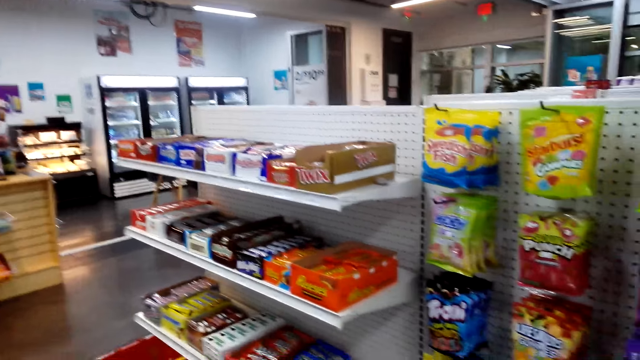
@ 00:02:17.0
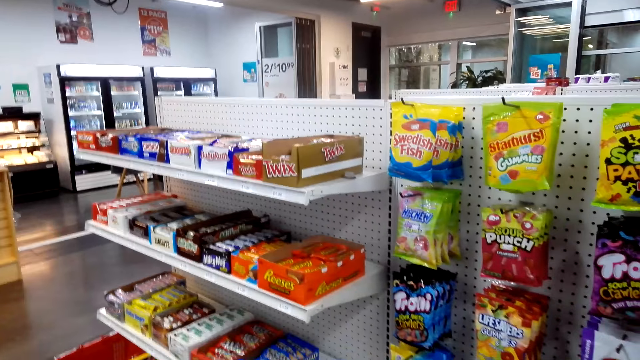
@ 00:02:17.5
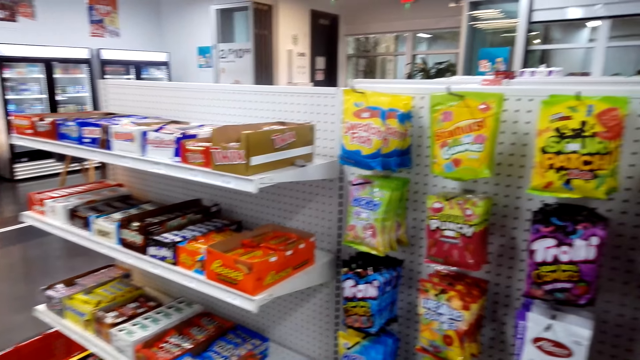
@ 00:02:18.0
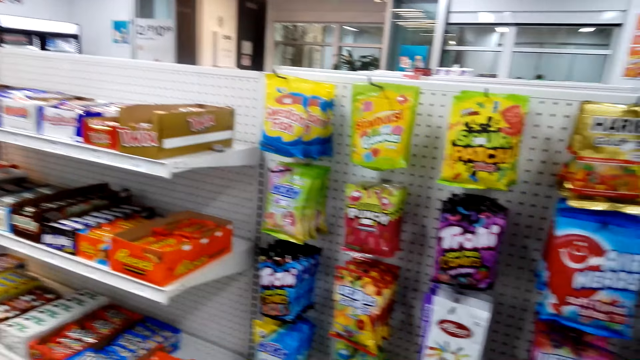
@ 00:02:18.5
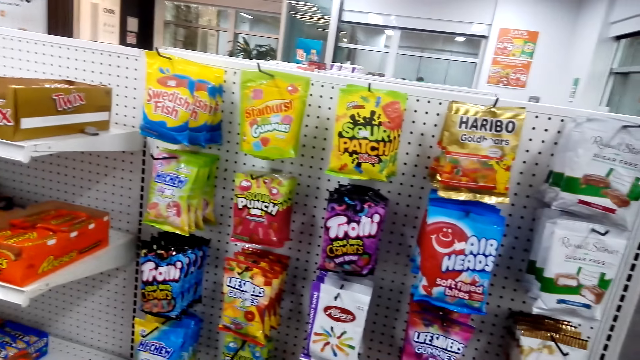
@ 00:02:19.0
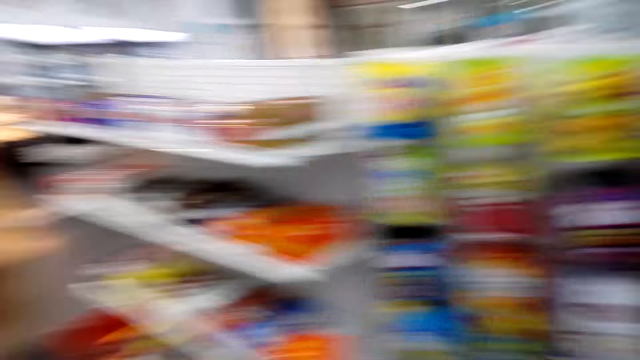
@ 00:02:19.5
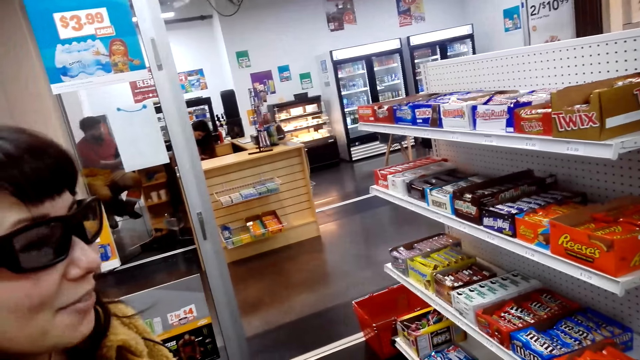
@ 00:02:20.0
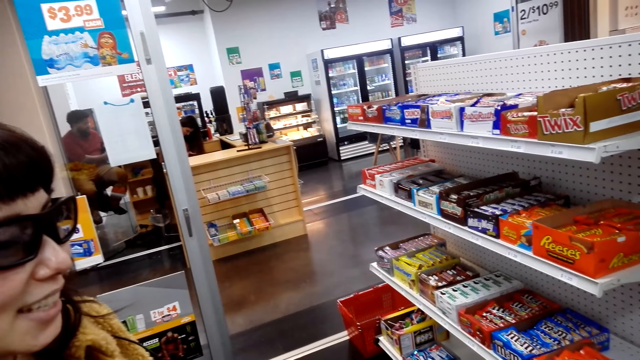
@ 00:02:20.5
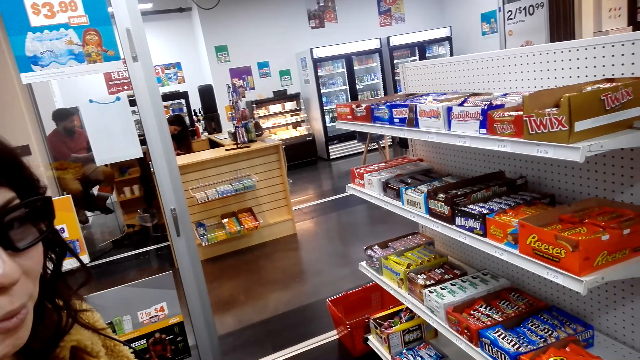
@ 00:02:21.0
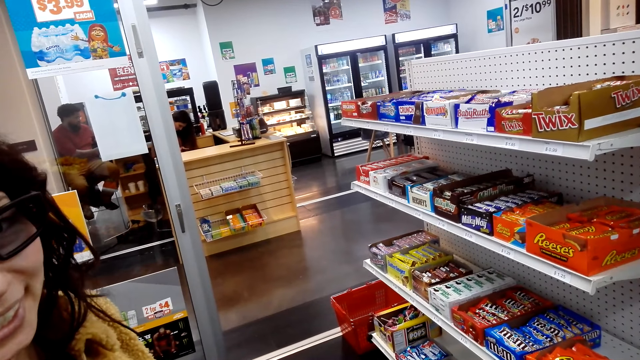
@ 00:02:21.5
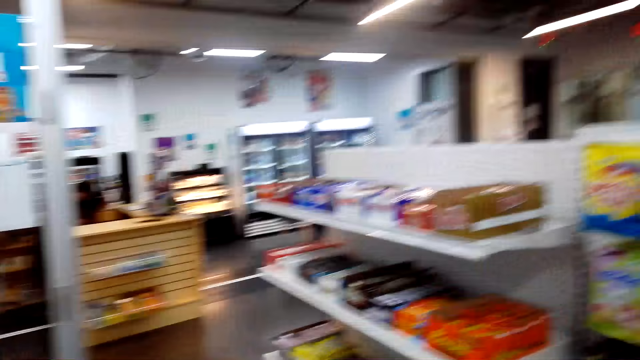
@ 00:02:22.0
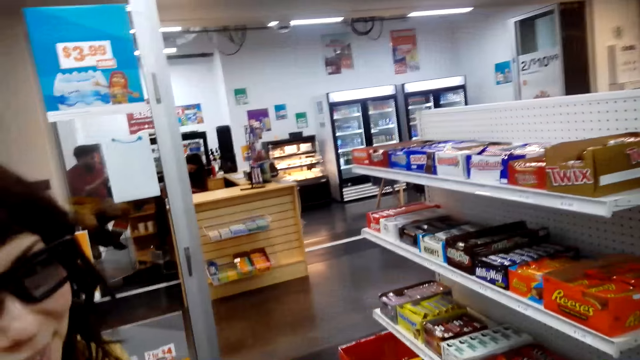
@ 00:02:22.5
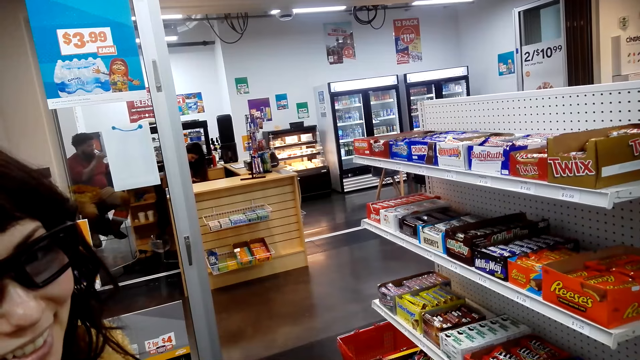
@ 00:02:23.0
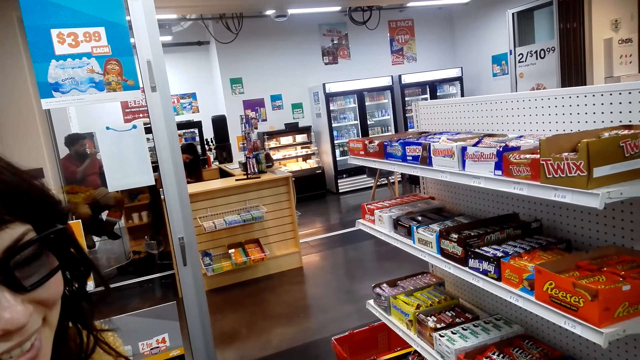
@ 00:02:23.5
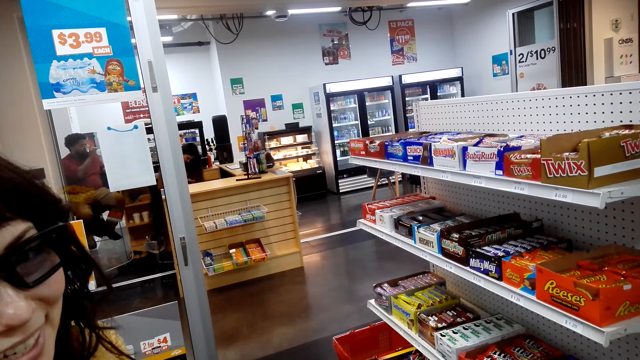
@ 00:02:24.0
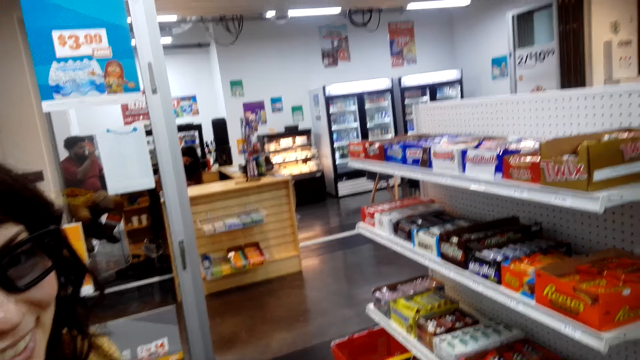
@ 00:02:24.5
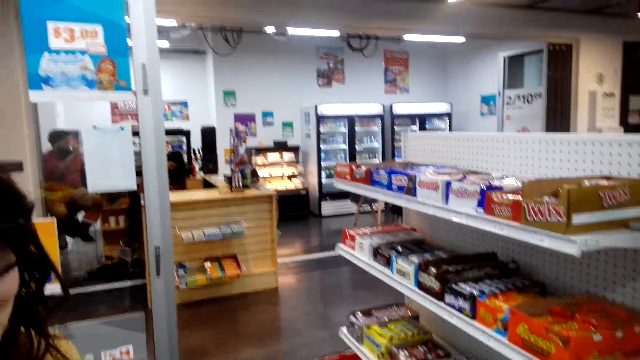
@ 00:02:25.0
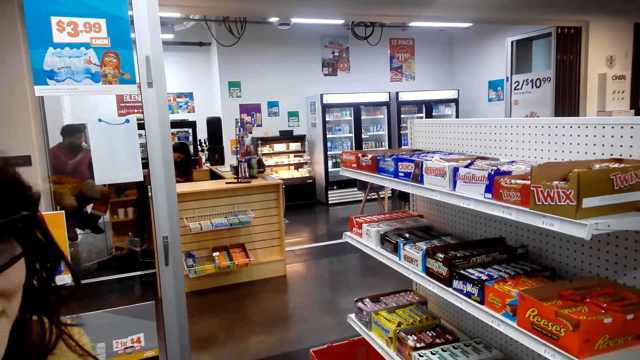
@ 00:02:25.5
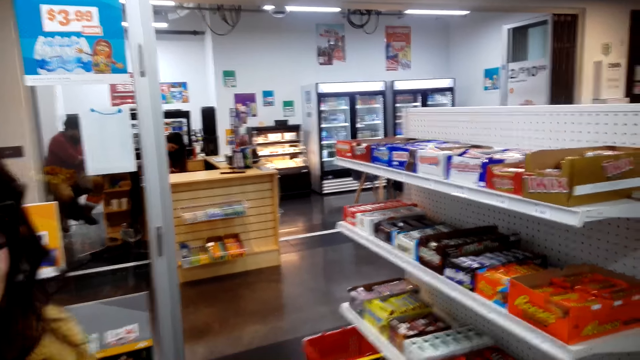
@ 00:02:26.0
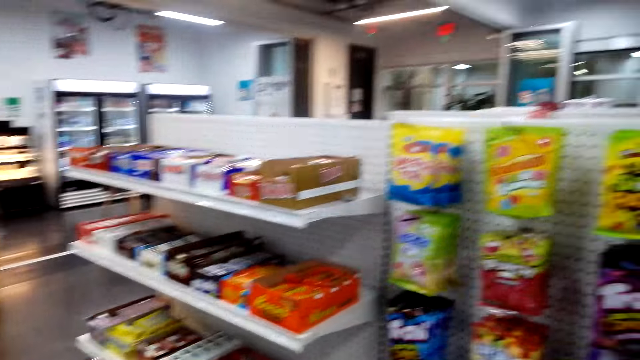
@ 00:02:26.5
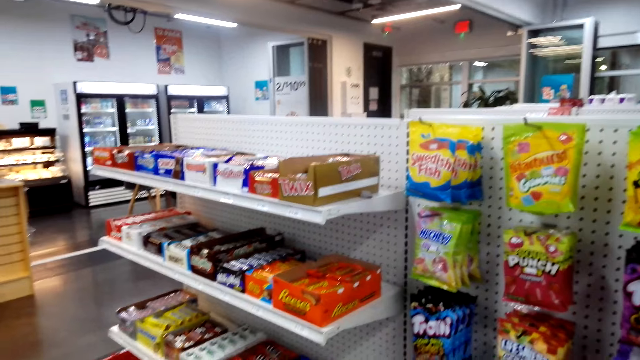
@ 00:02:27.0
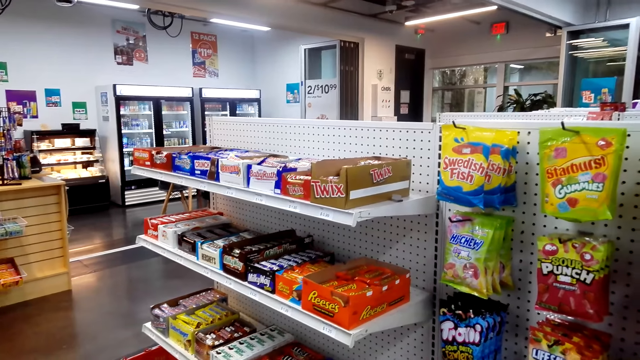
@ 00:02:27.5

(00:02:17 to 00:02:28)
A lady talks to the camera wearer.

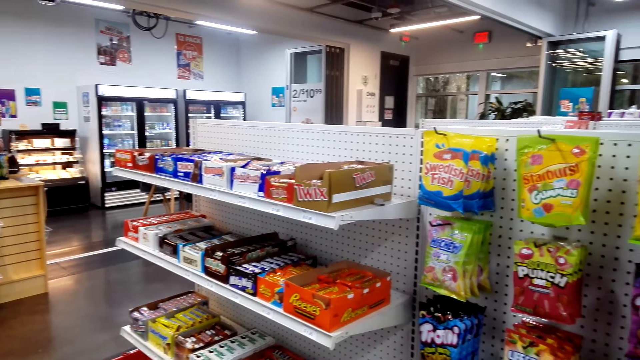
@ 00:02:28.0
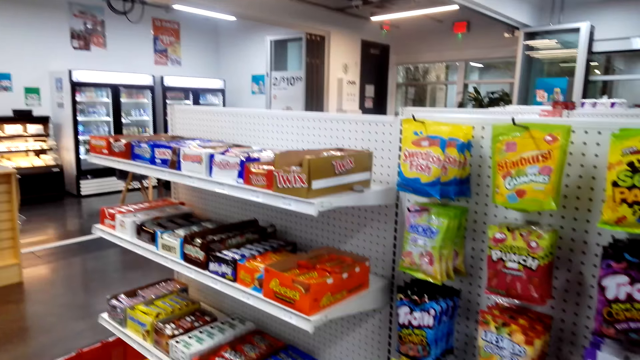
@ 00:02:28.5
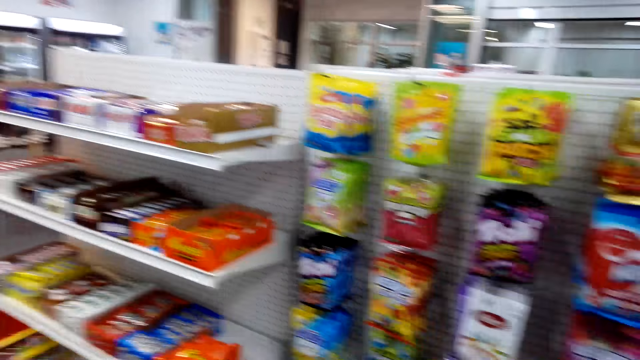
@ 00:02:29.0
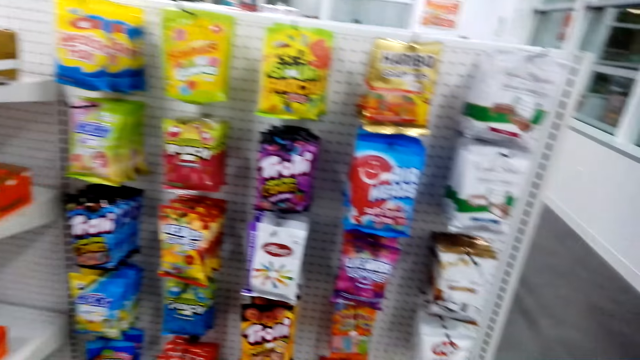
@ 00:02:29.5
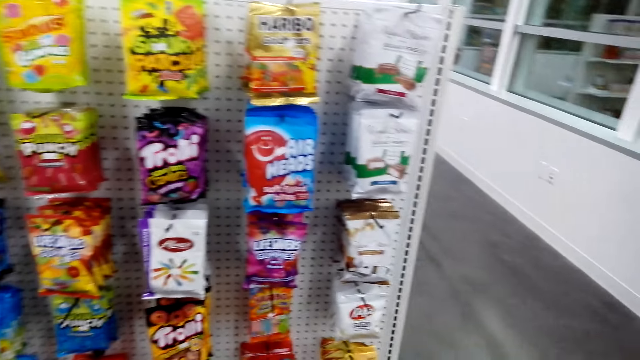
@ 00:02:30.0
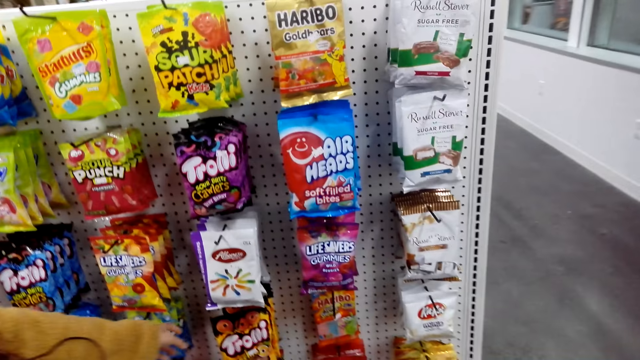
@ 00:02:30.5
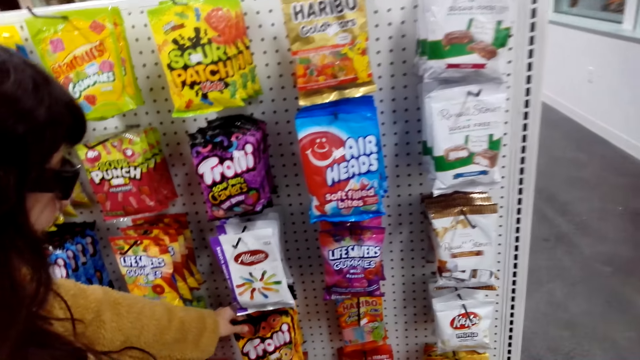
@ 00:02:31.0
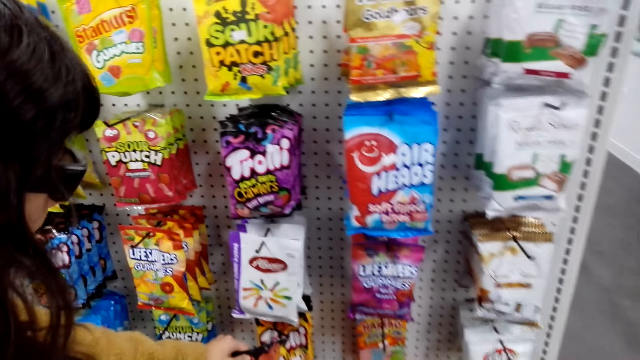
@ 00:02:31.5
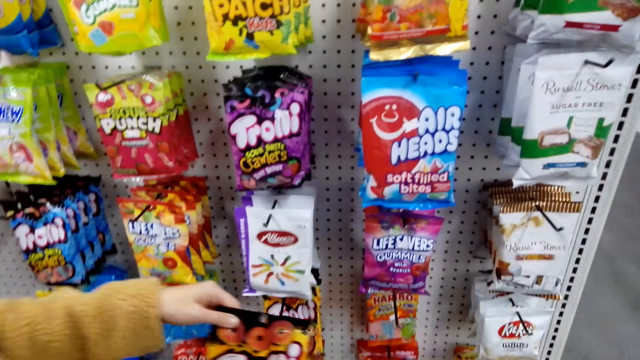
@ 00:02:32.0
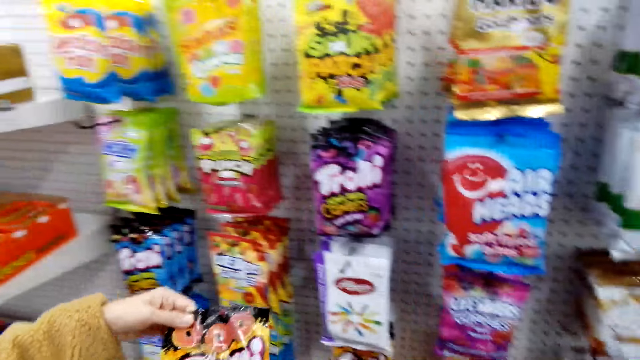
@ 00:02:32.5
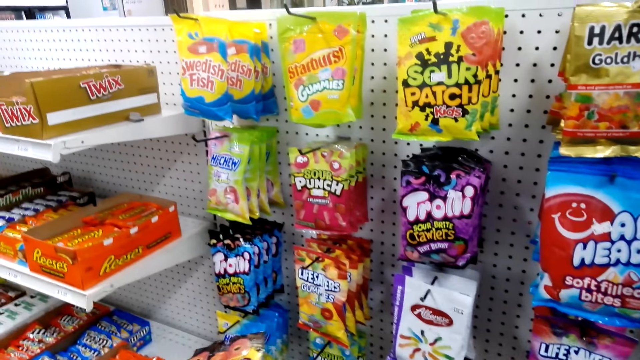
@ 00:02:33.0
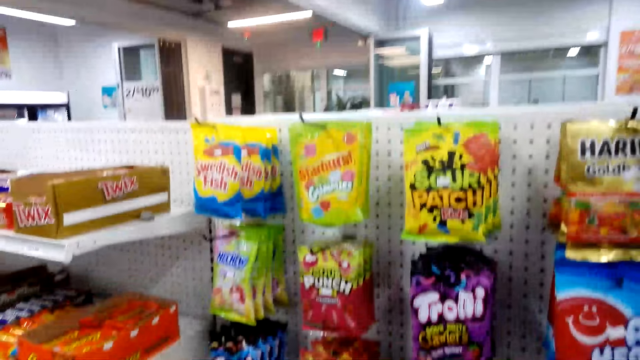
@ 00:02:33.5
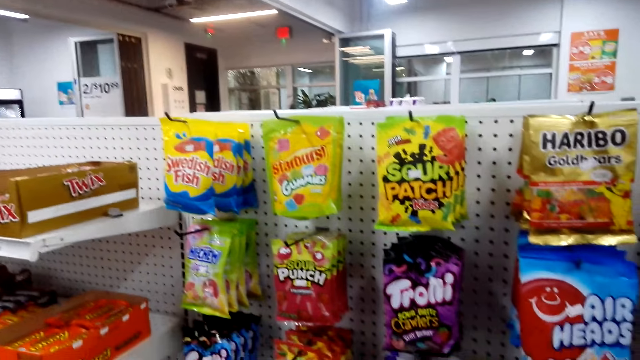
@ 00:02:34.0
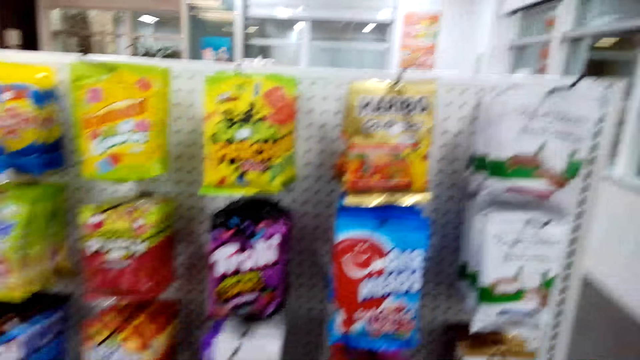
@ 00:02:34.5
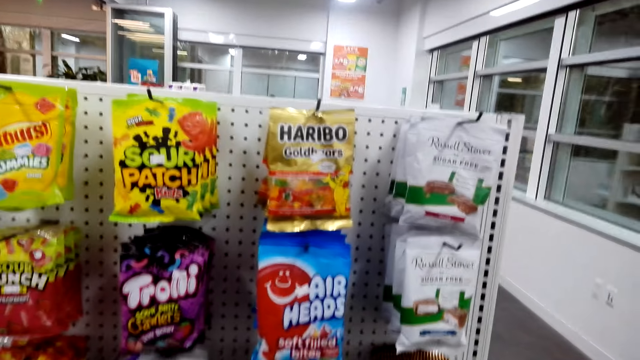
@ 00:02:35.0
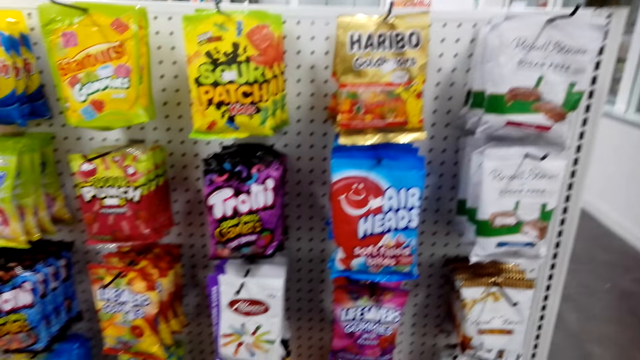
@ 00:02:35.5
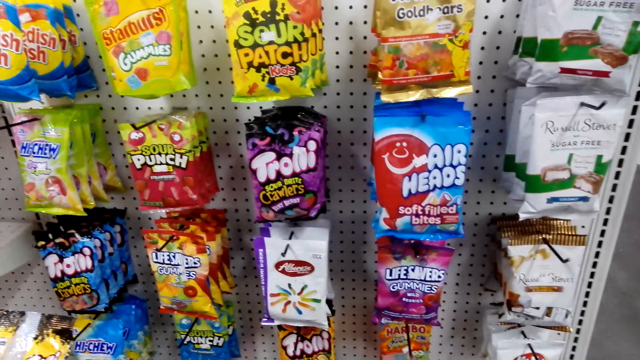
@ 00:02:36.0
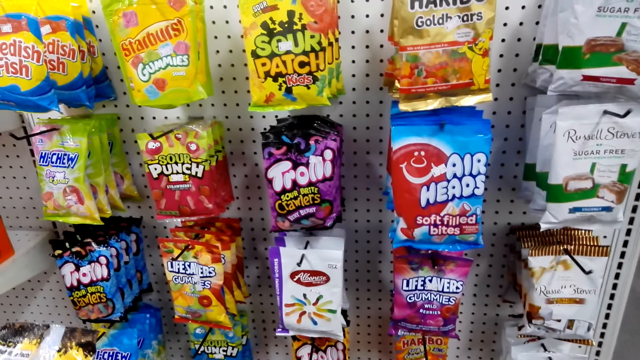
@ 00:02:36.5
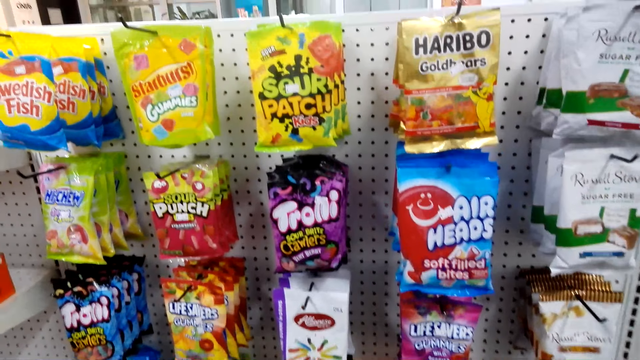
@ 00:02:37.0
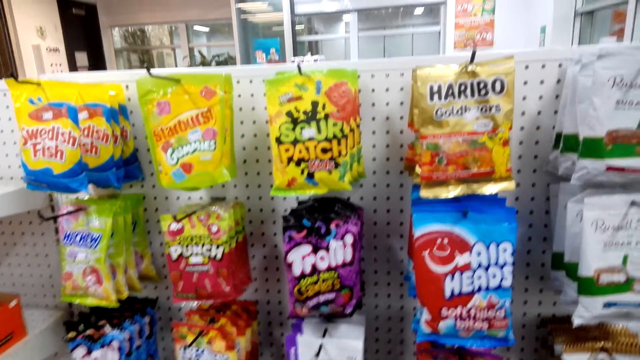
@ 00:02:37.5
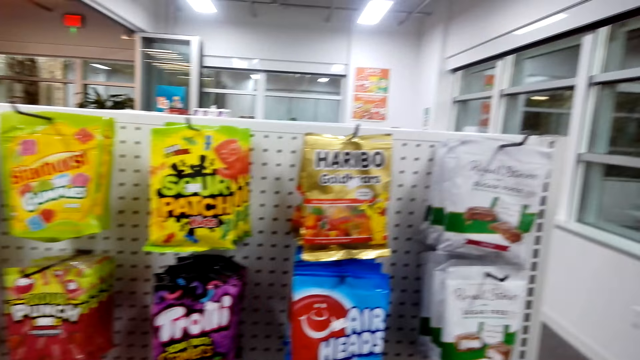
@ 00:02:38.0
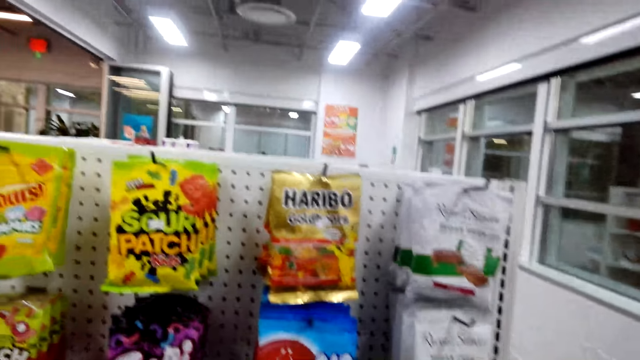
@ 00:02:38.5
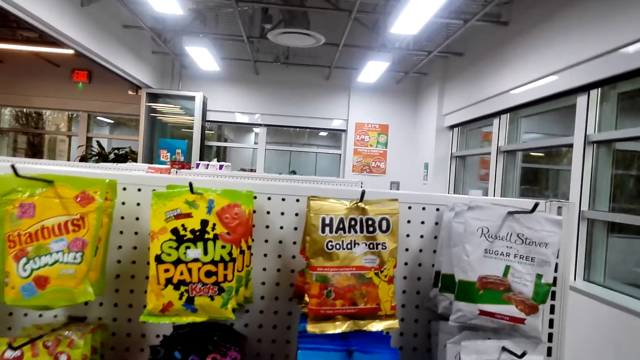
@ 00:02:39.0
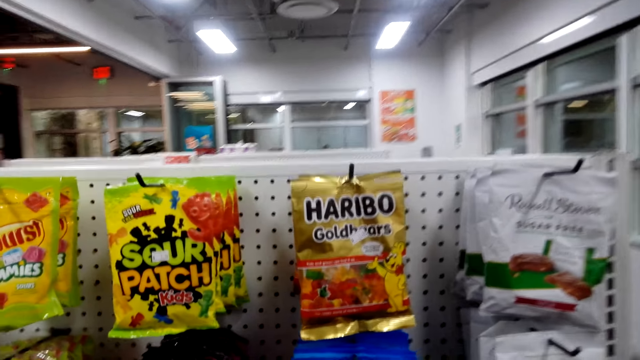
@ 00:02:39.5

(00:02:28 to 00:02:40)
The camera wearer talks to a lady. The lady picks up the candy from the stand. The lady talks to the camera wearer.
